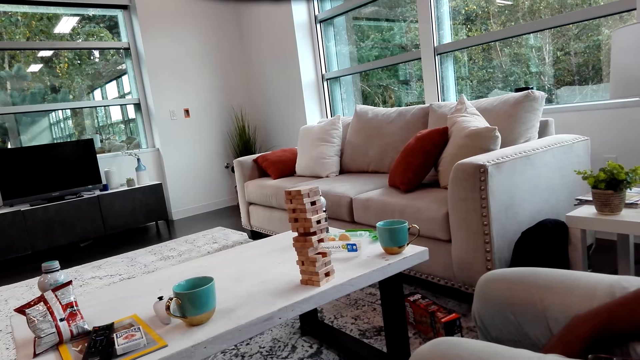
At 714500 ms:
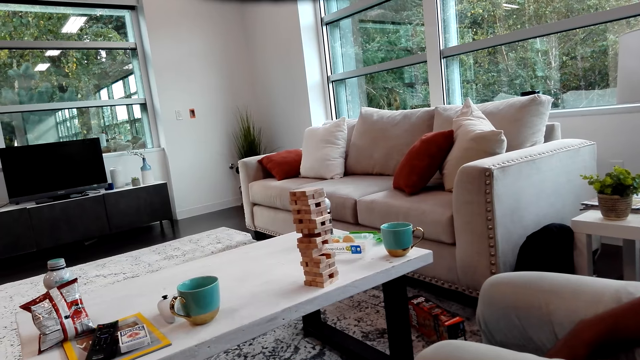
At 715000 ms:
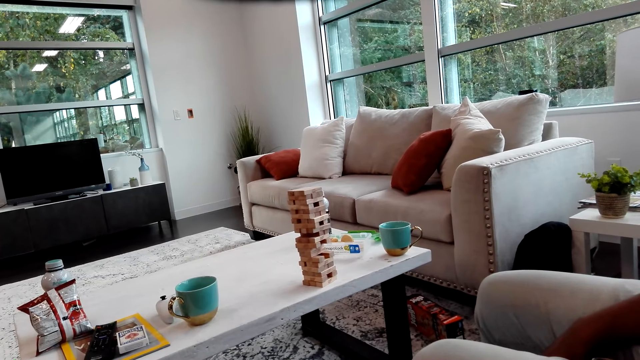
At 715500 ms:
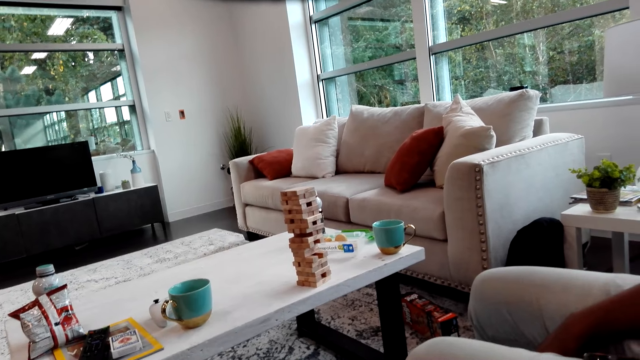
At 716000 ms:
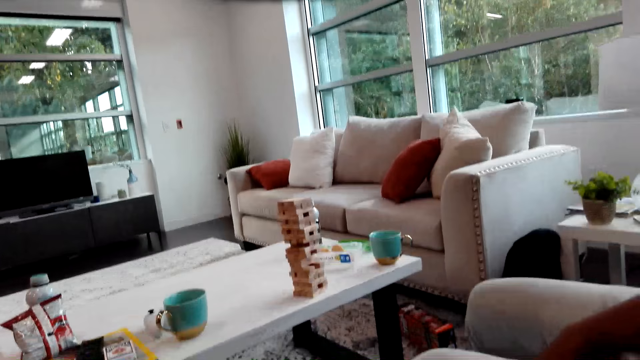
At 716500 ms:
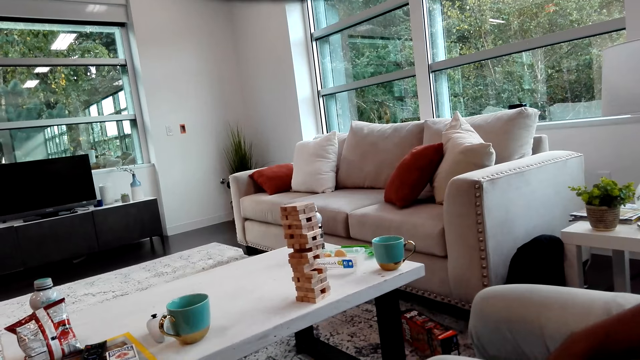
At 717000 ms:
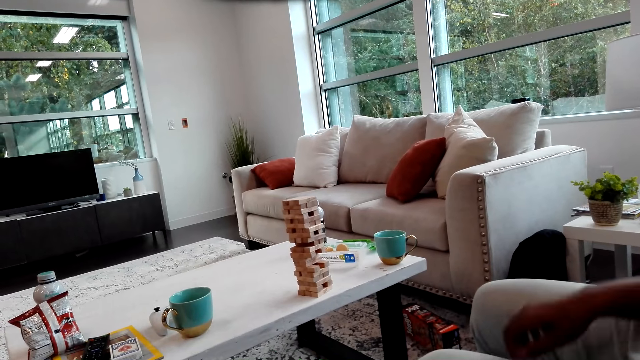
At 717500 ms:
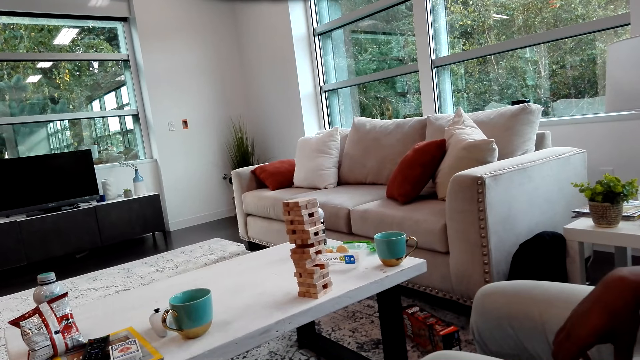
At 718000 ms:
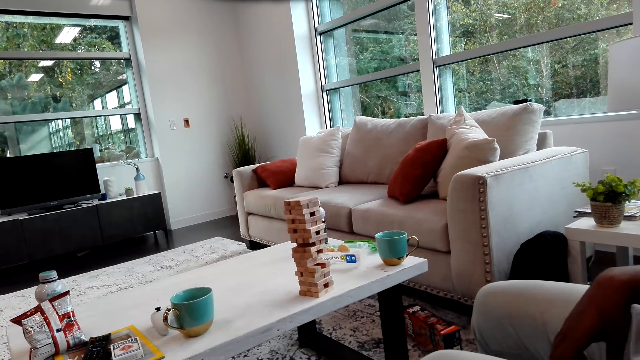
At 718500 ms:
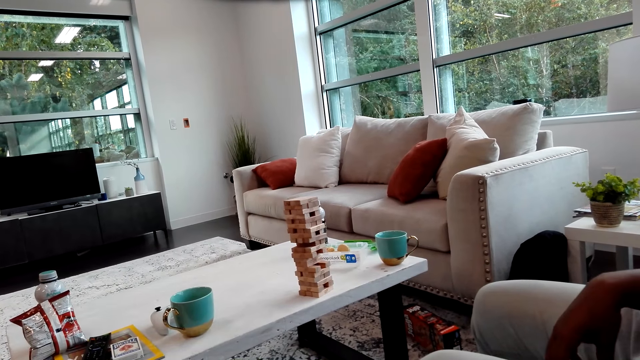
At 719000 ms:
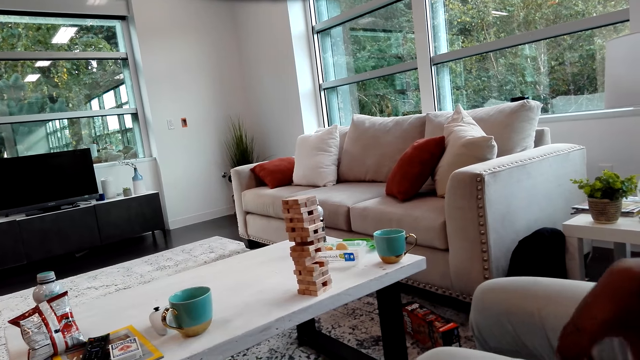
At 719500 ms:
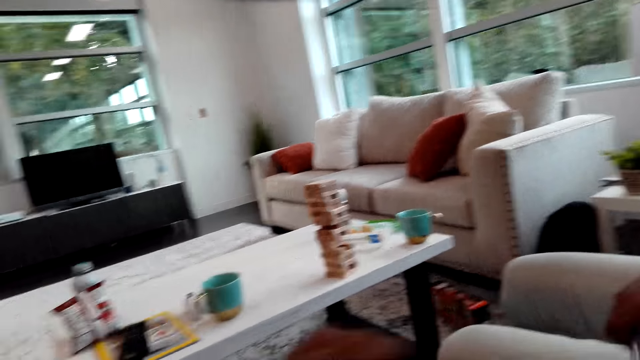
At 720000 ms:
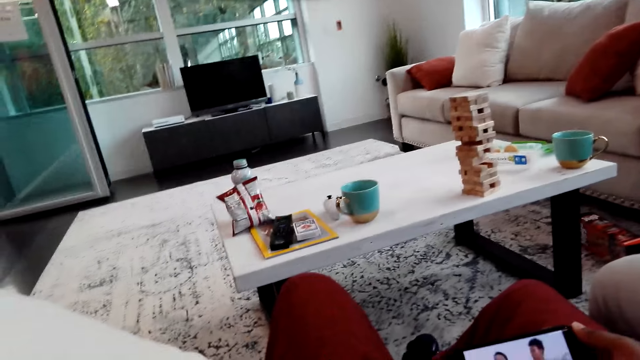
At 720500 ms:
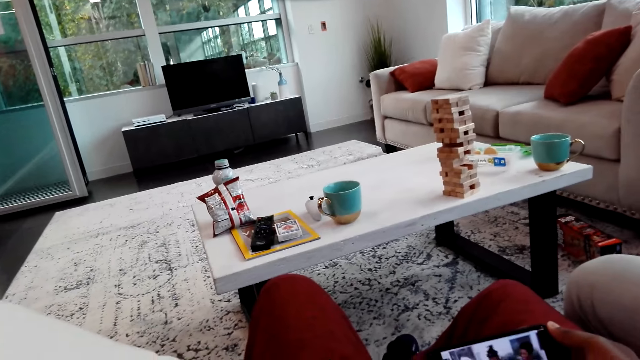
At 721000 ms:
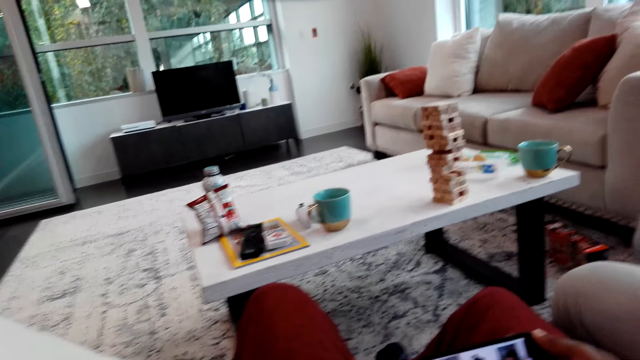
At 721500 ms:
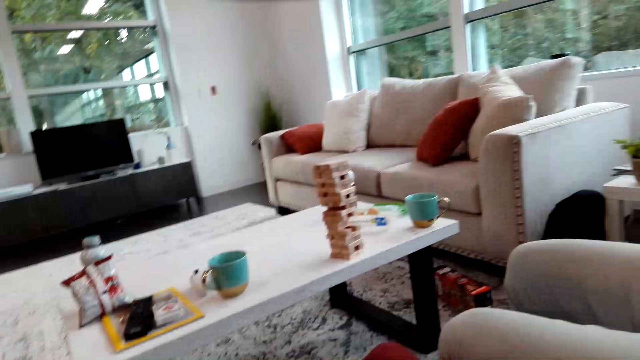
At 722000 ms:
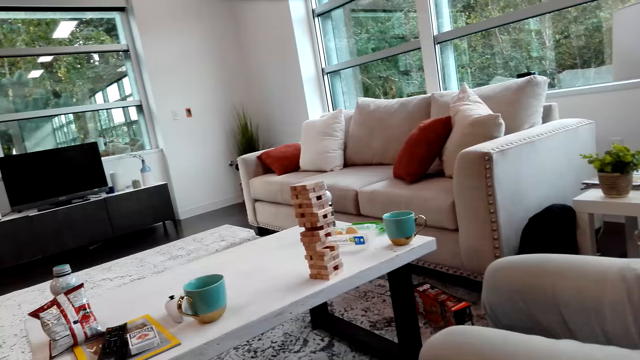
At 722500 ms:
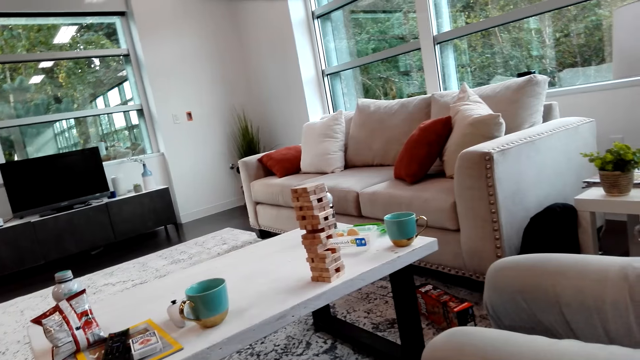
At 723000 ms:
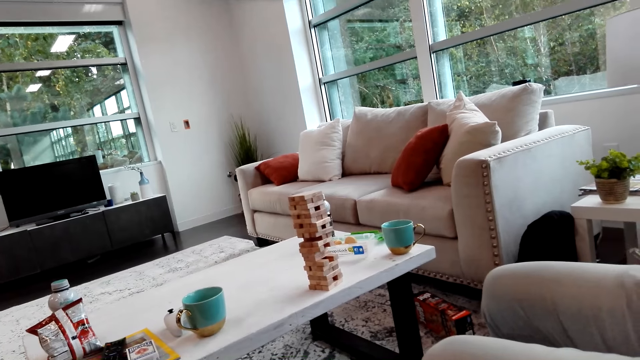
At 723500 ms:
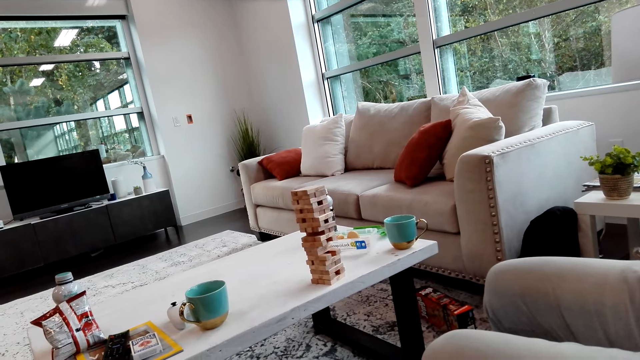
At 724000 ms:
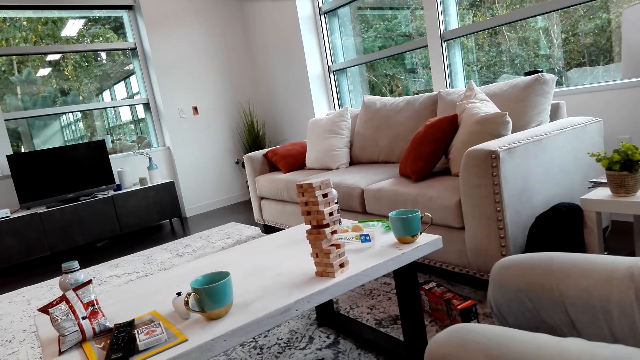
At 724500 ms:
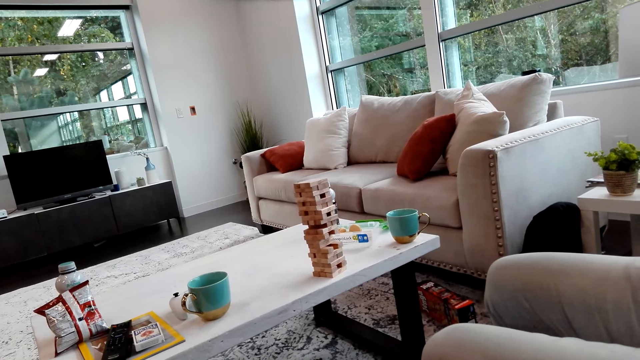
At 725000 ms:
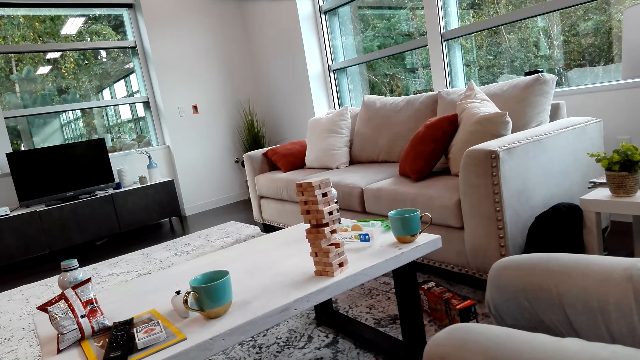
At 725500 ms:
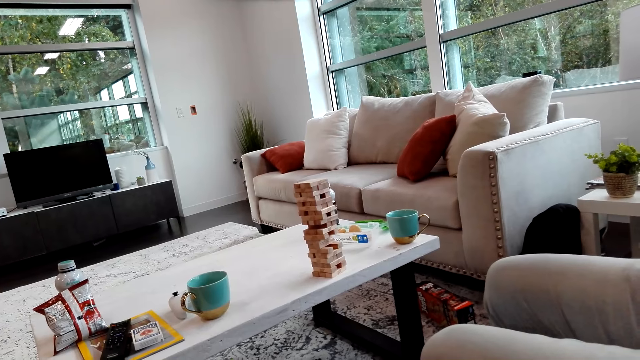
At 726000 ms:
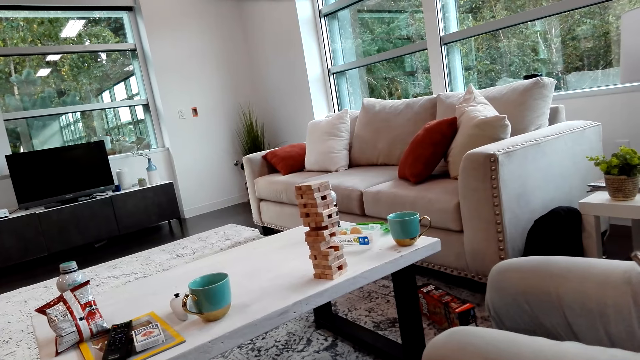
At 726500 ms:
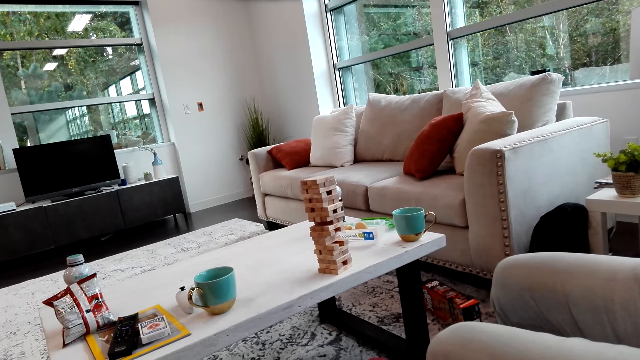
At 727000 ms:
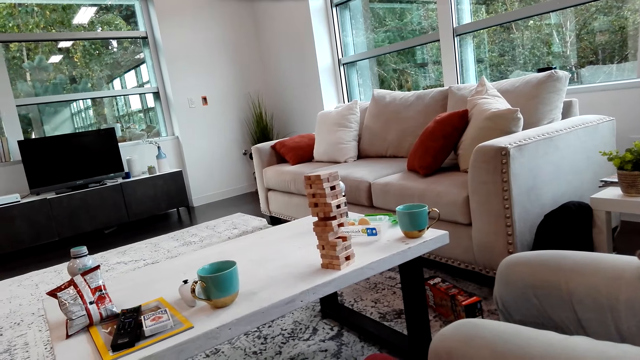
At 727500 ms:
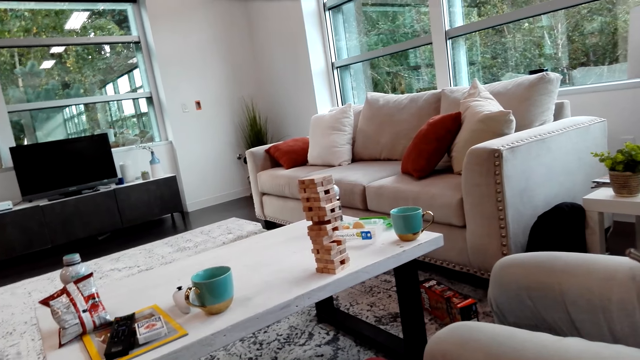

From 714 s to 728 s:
A man watches video on the phone with the camera wearer. The camera wearer watches video on the phone with the man. The man takes his phone. The man operates the phone.

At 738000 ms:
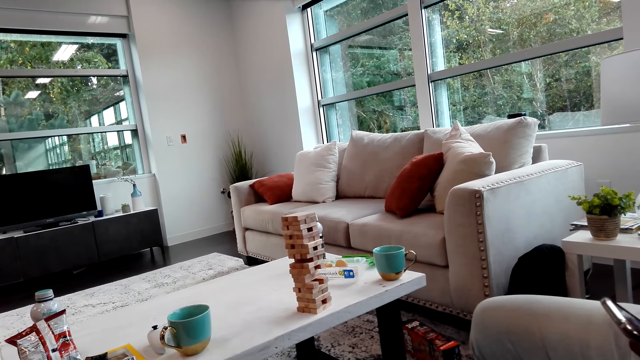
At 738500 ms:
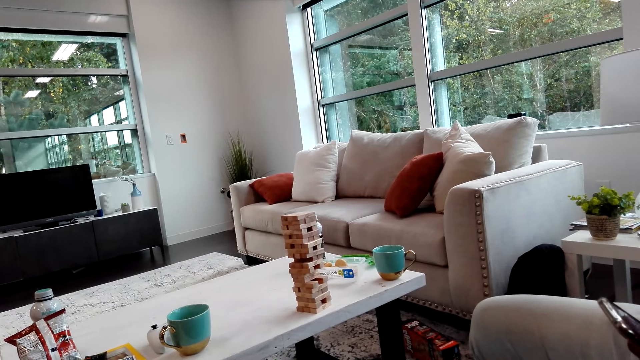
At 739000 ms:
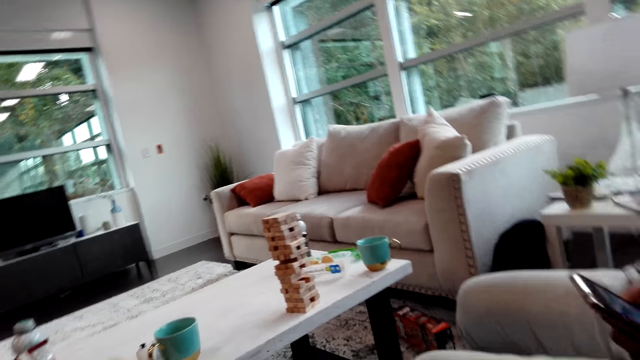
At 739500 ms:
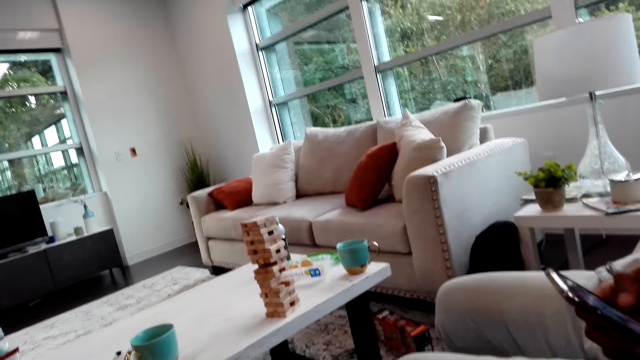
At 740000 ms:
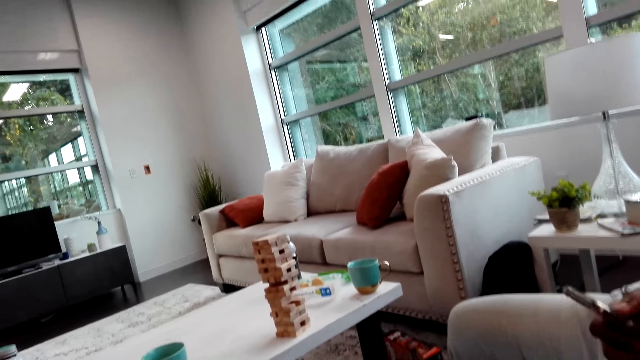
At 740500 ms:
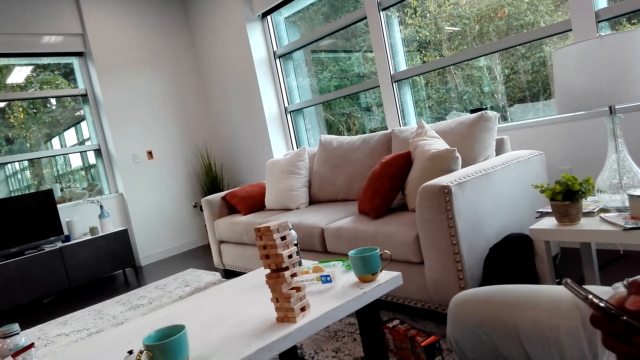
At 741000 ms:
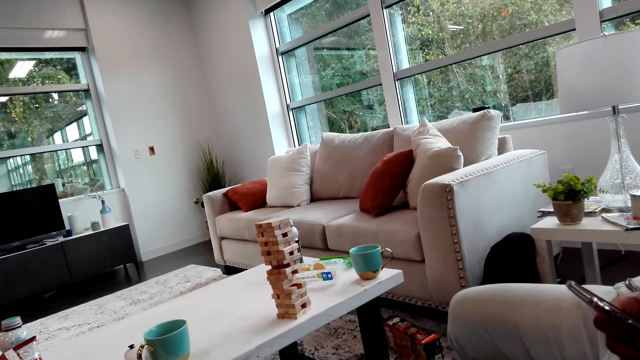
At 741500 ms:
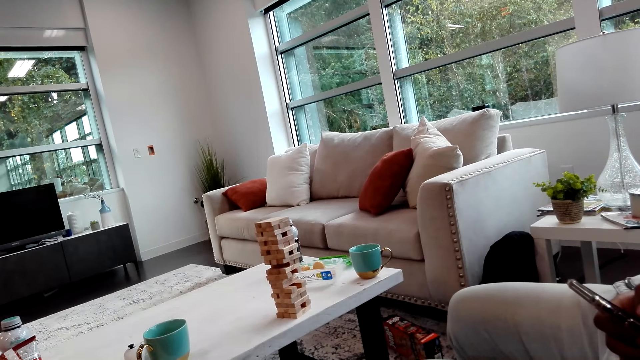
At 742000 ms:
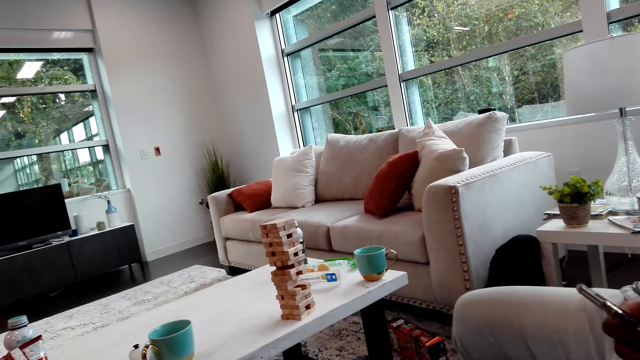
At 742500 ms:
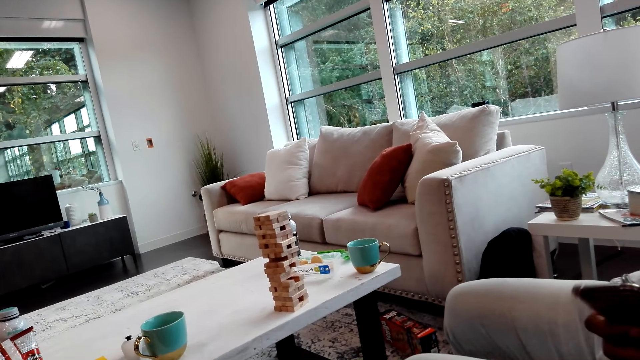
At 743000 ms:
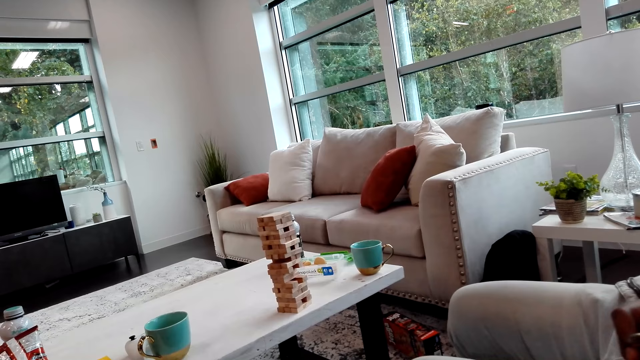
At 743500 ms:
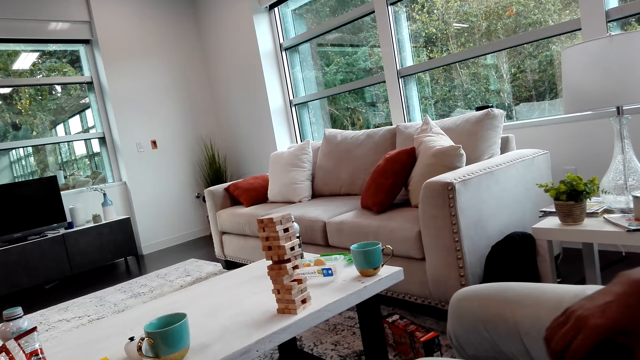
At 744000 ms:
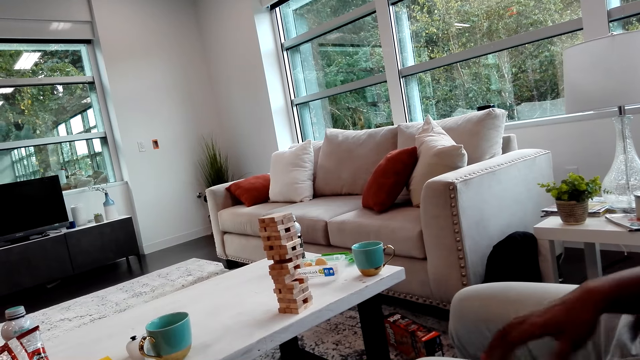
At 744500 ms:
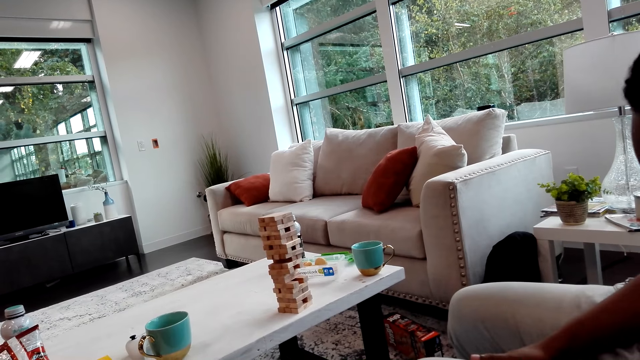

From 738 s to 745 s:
A man uses his phone. The camera wearer watches video on the phone. The man puts the phone on the couch.
